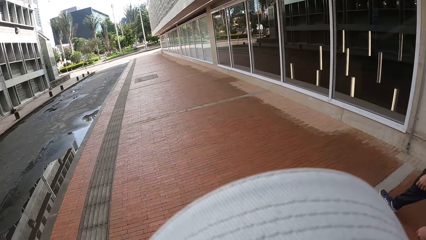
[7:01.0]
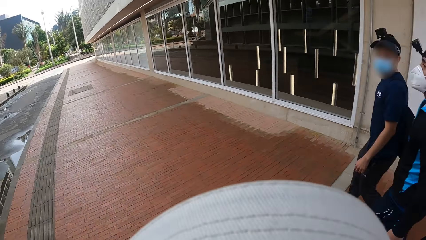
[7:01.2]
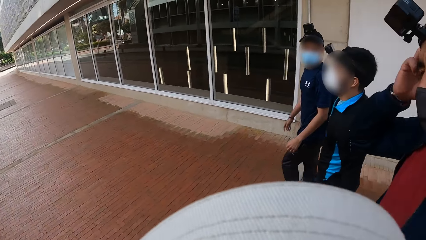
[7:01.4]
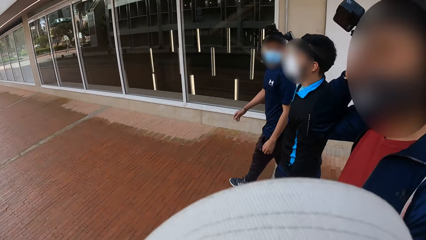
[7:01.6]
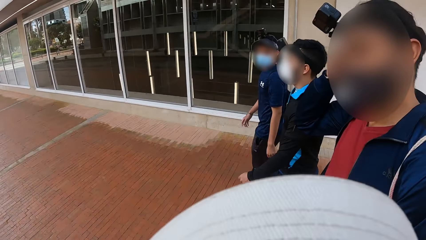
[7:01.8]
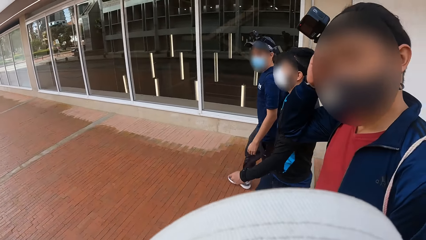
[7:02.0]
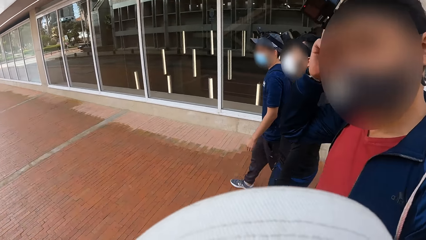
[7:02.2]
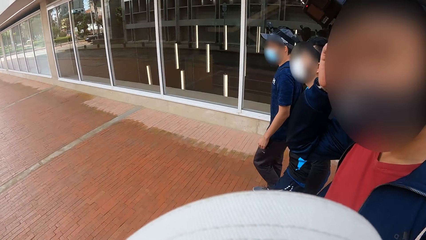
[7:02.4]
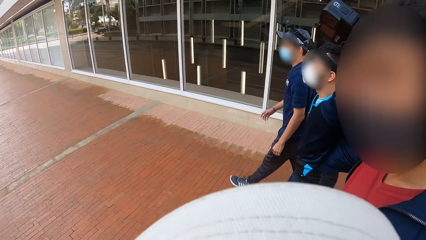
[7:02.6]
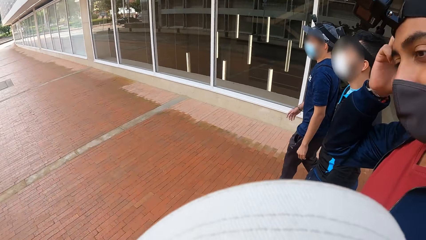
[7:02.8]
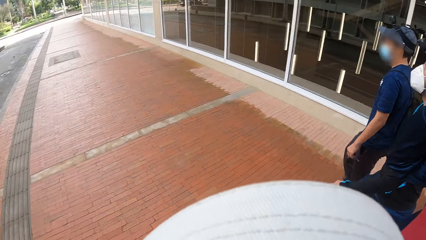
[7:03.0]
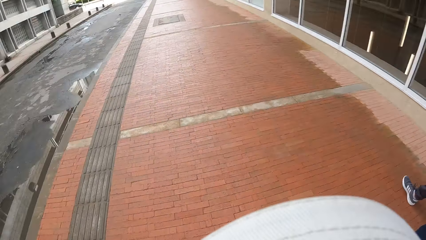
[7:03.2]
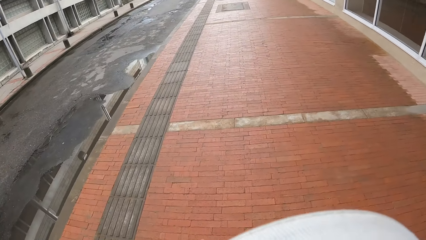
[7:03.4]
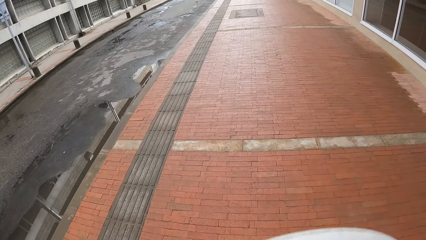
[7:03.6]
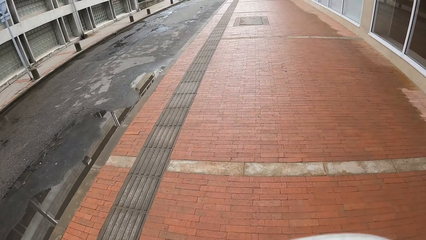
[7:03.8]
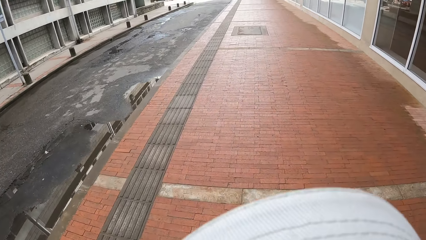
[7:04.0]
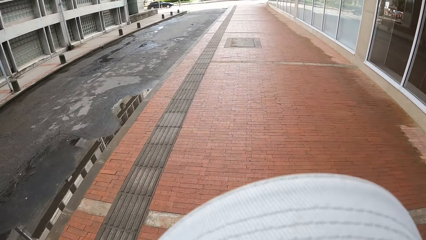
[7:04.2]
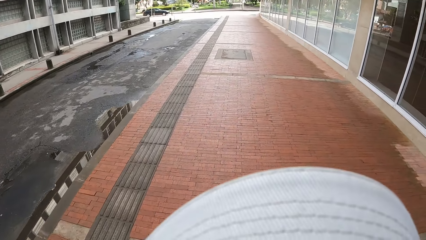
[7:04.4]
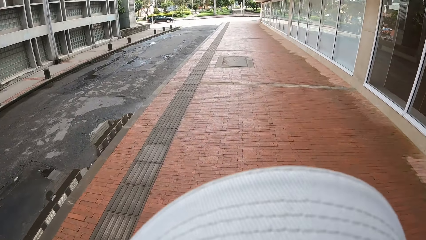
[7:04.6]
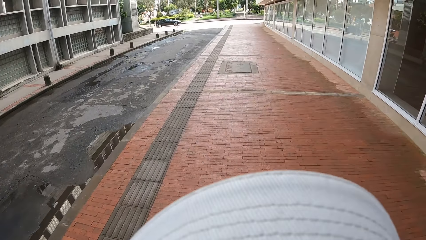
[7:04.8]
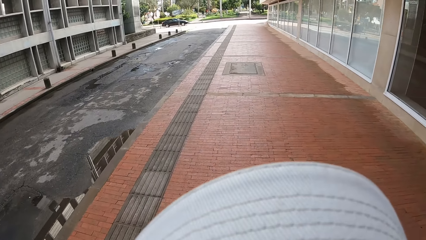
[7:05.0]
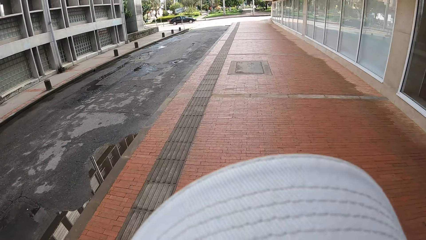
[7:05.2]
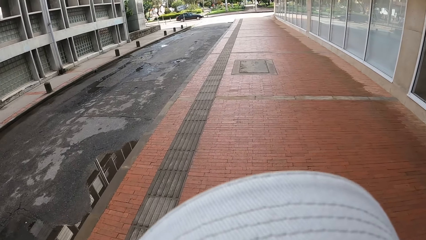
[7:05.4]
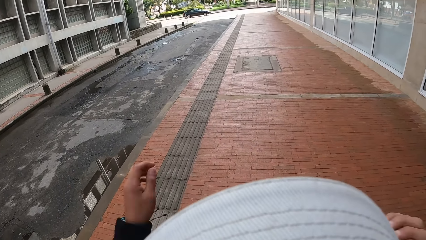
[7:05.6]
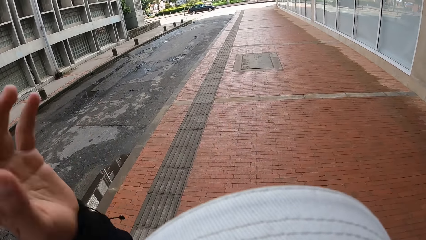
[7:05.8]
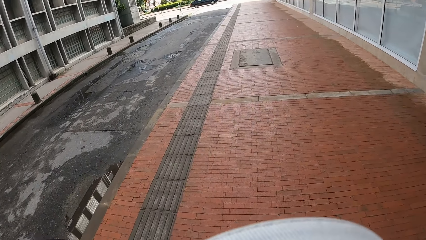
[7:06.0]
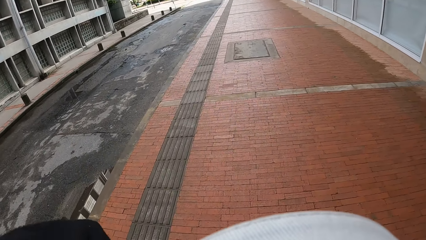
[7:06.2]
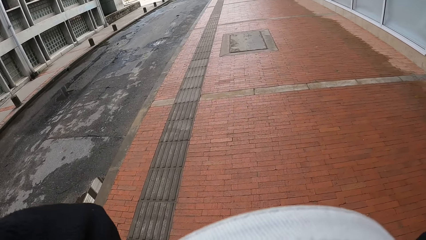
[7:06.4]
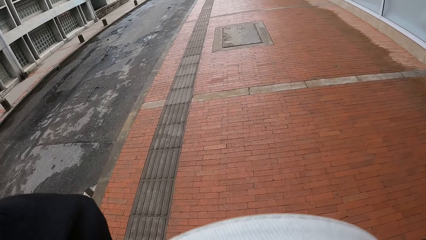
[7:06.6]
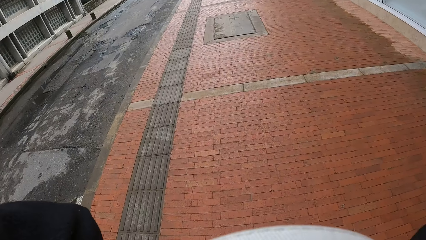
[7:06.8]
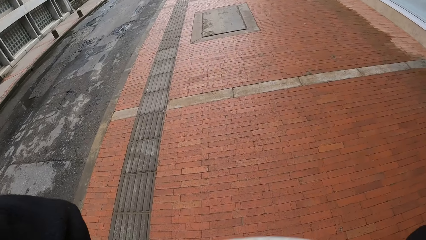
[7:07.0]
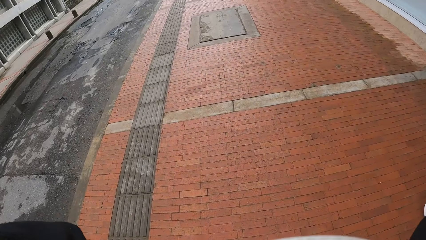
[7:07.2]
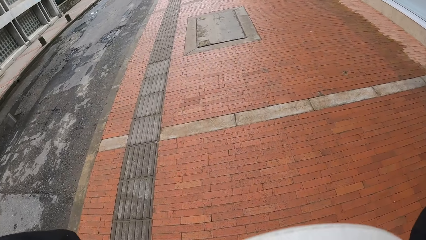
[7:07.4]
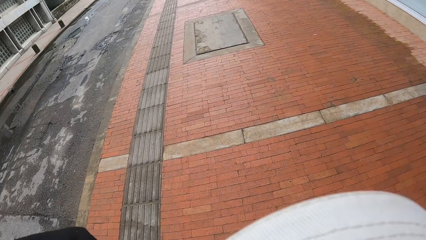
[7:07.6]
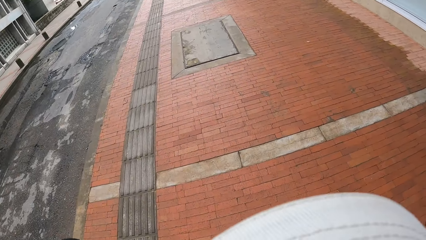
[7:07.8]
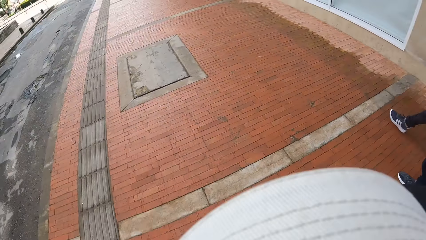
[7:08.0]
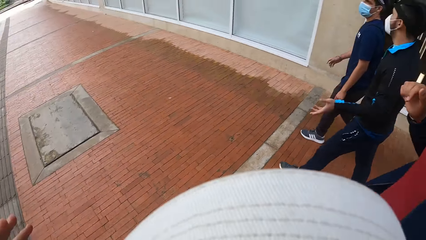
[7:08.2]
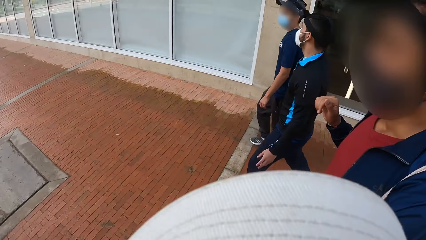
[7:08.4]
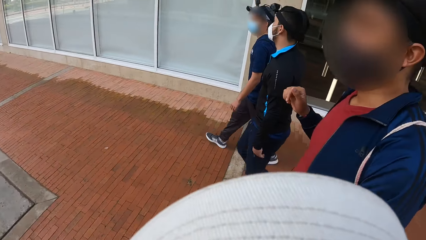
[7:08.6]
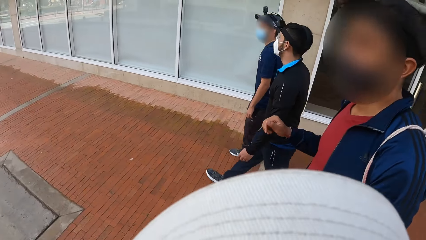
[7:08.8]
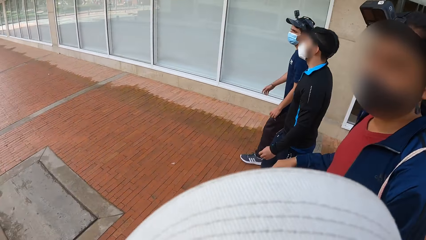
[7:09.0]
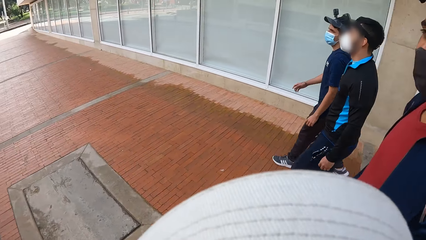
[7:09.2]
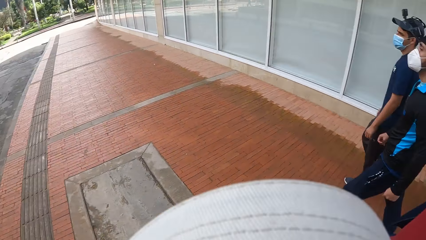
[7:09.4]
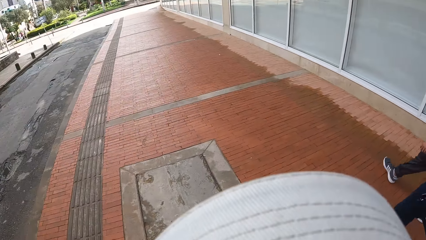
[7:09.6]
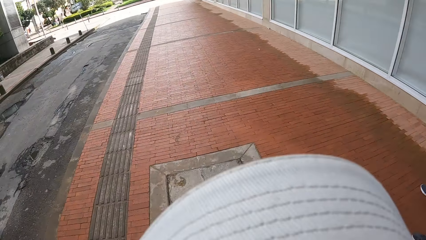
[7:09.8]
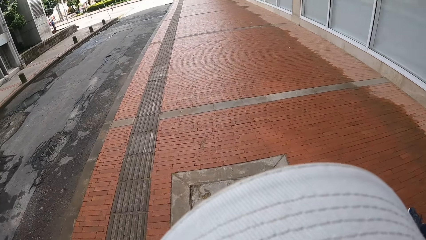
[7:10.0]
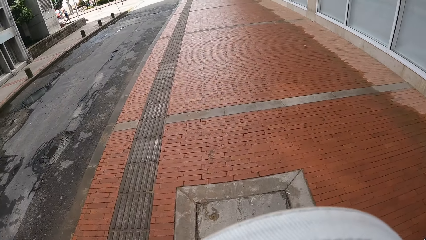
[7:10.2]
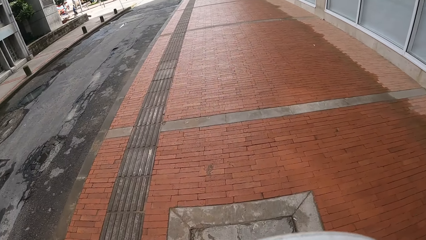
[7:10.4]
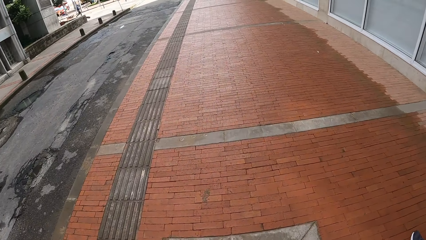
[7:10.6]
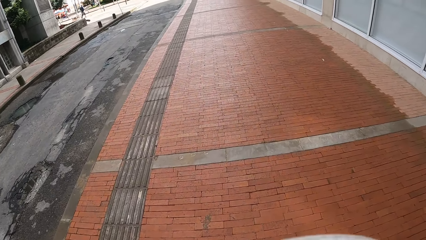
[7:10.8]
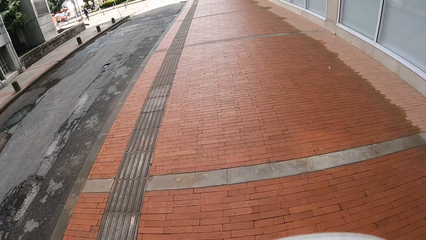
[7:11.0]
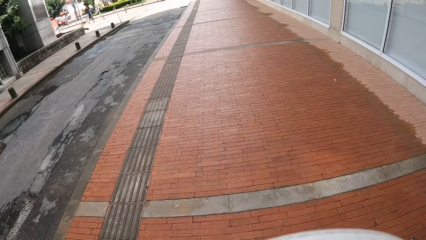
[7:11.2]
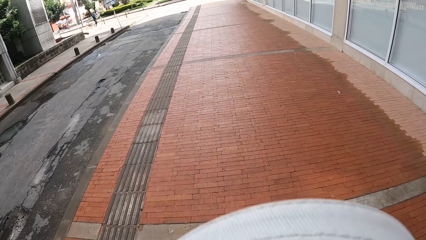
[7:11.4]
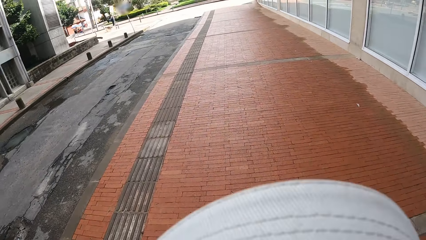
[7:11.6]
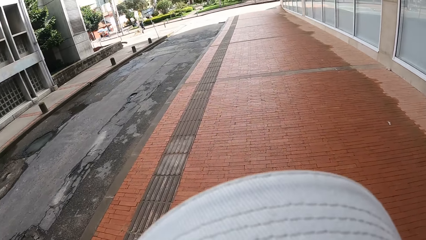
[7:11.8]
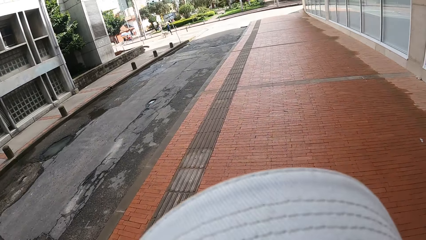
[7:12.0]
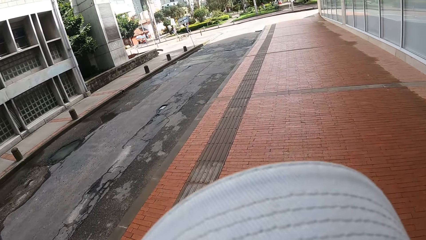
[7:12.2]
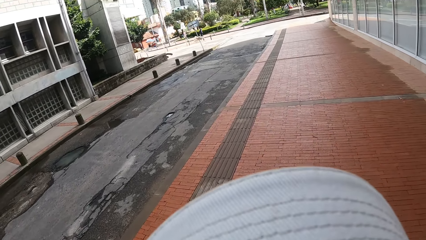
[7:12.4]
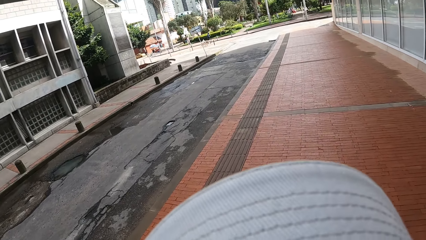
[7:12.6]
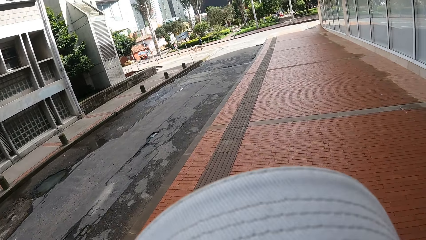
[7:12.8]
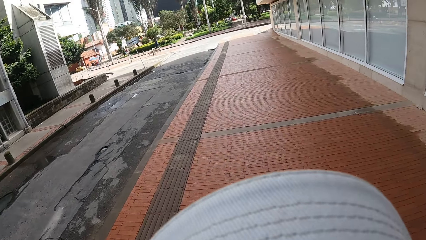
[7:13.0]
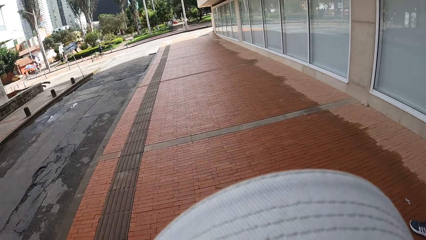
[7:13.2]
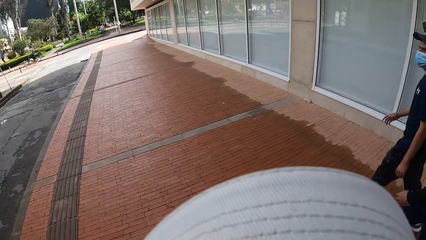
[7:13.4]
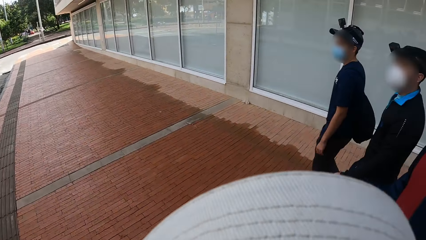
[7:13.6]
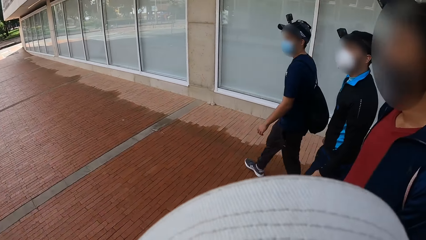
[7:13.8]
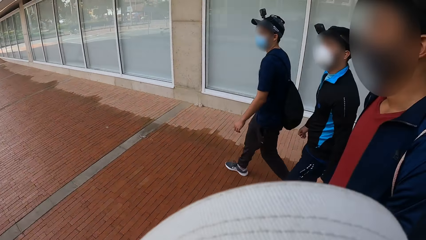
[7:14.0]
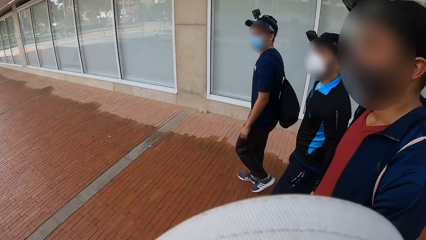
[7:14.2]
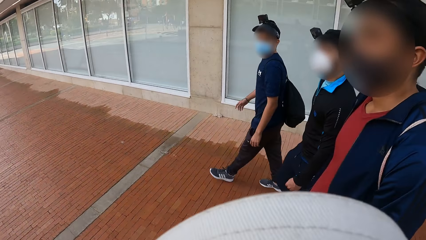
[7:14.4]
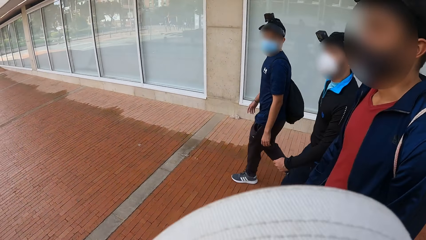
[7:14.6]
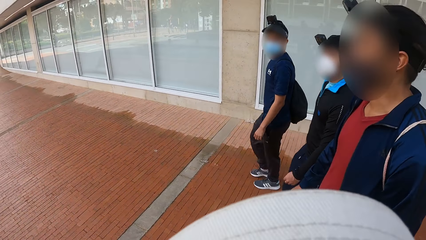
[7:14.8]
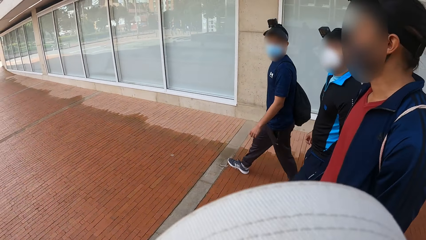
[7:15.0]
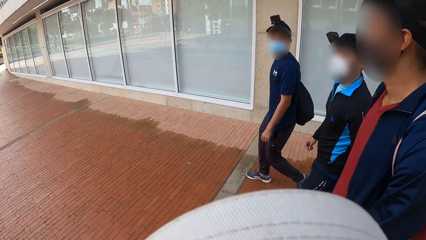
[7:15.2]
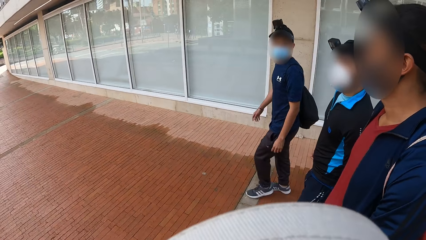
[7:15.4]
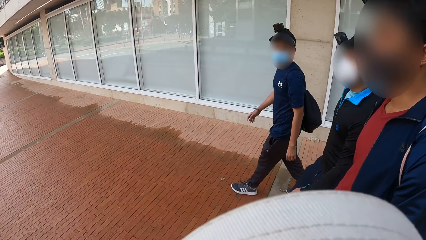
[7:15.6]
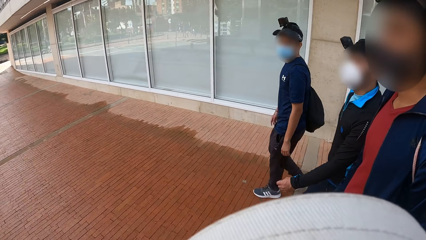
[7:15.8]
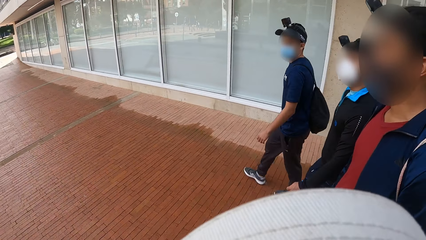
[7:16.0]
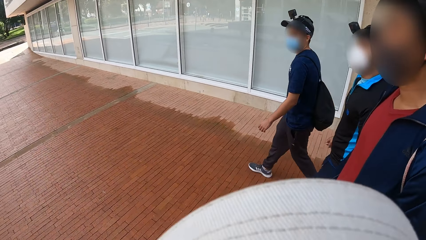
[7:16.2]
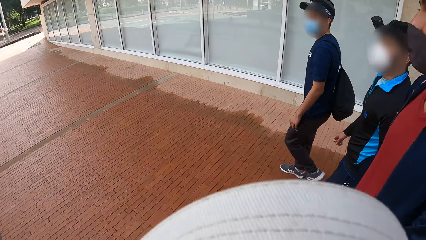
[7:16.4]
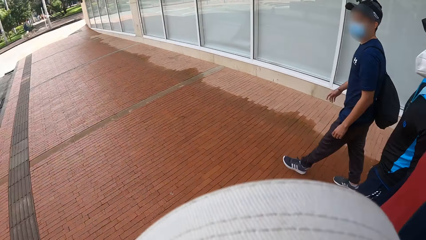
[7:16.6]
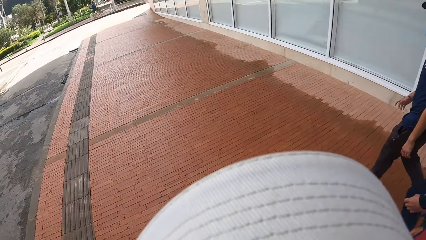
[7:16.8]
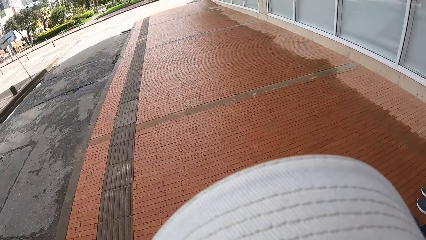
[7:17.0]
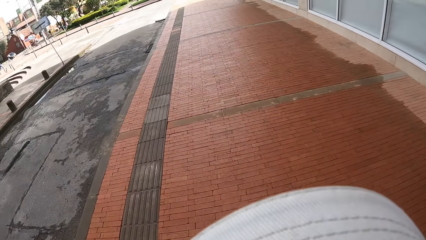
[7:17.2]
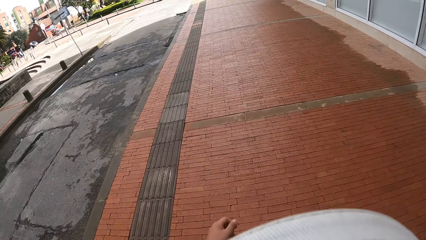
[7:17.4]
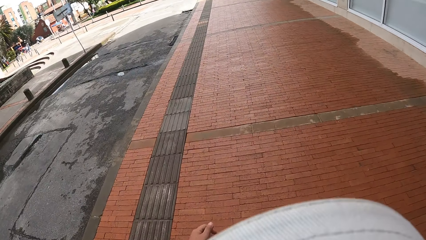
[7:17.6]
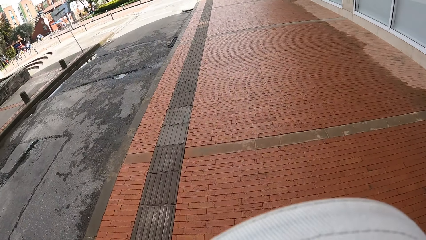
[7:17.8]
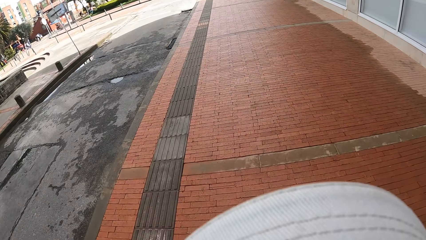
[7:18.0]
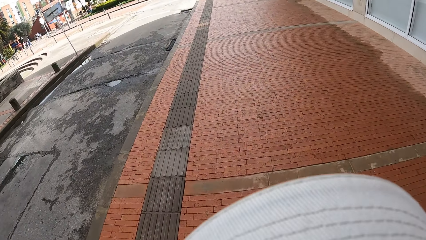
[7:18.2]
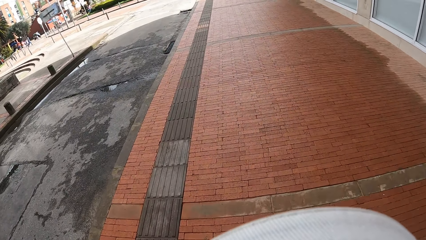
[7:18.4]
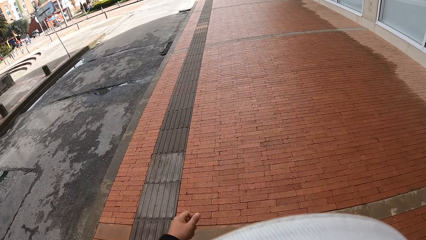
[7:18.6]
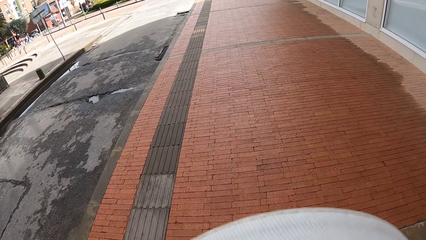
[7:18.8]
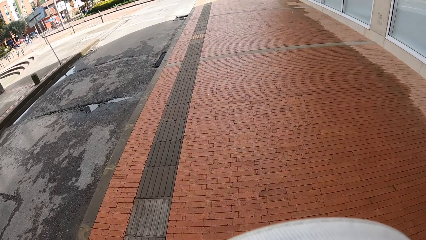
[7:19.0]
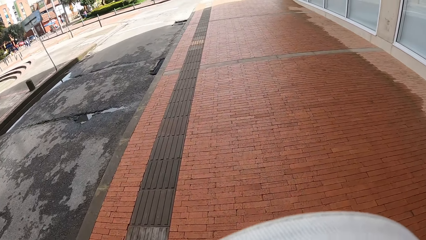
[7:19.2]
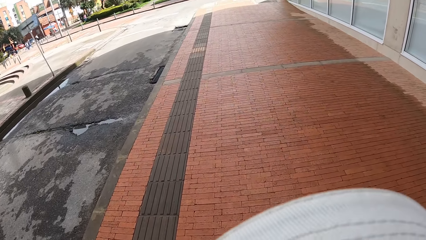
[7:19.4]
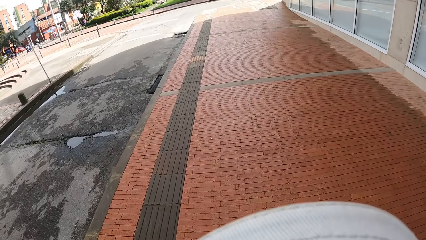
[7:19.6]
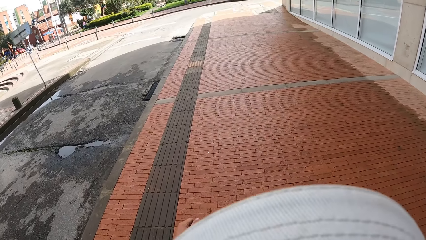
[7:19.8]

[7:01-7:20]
A person adjusts the camera. The camera wearer walks around. They lift up a hand. They walk around. Another person, a third person and the first person walk around. The camera wearer walks around. The other person, the third person and the first person walk around. The camera wearer walks around.
